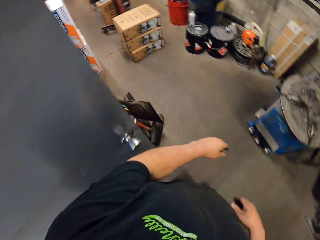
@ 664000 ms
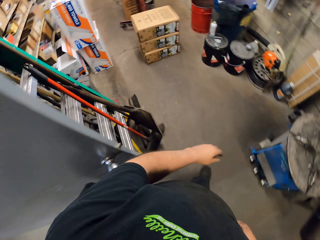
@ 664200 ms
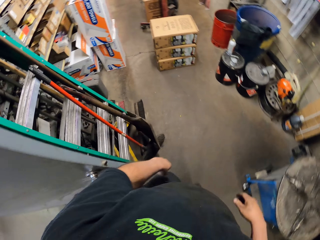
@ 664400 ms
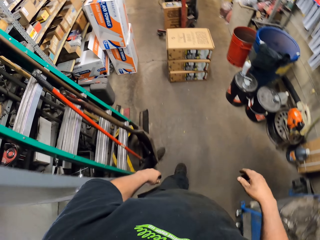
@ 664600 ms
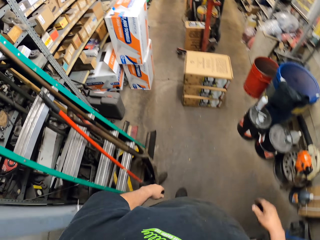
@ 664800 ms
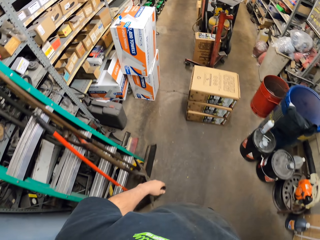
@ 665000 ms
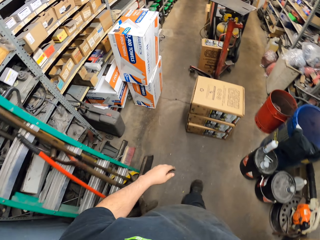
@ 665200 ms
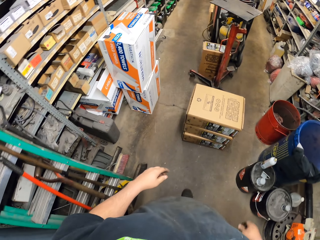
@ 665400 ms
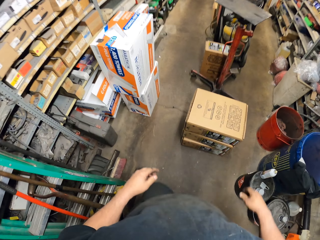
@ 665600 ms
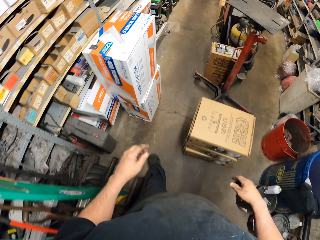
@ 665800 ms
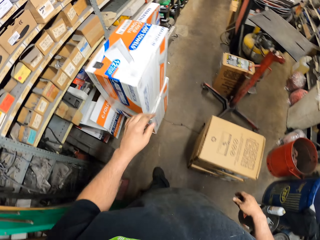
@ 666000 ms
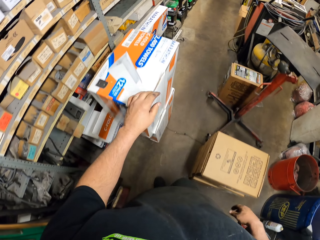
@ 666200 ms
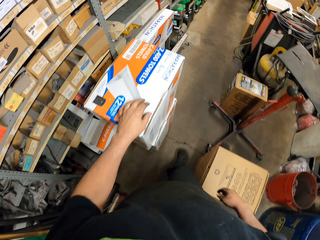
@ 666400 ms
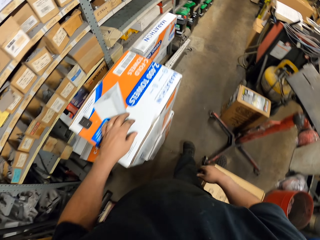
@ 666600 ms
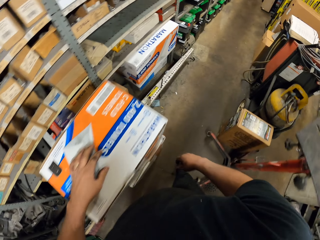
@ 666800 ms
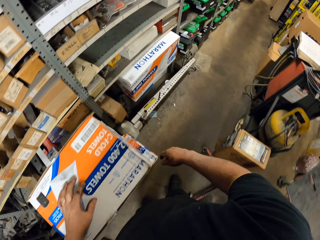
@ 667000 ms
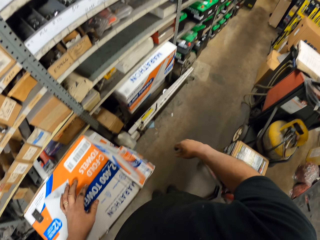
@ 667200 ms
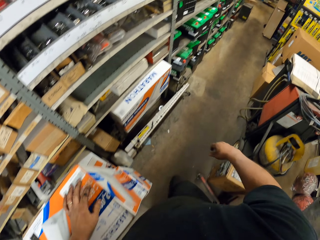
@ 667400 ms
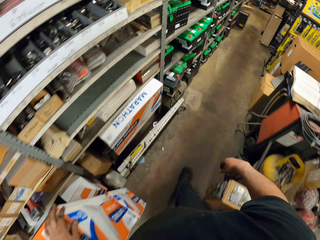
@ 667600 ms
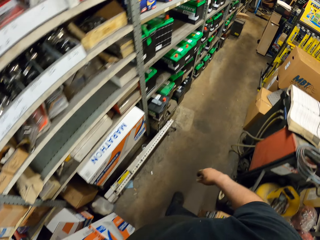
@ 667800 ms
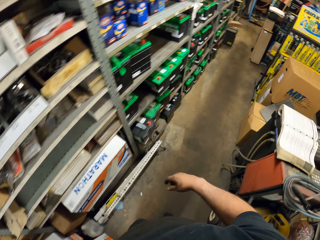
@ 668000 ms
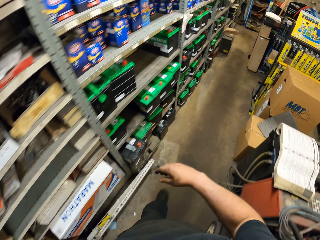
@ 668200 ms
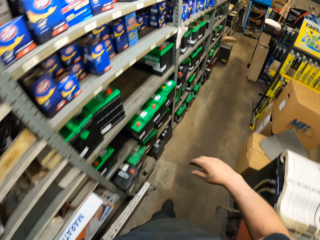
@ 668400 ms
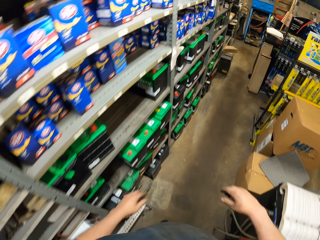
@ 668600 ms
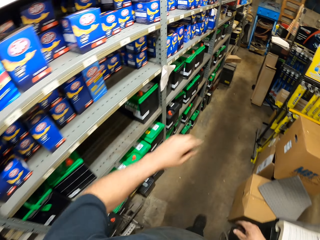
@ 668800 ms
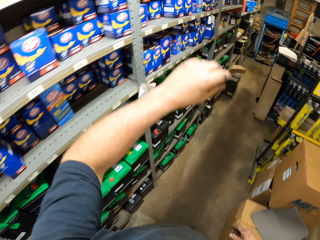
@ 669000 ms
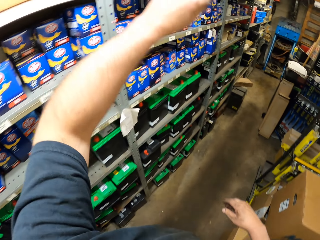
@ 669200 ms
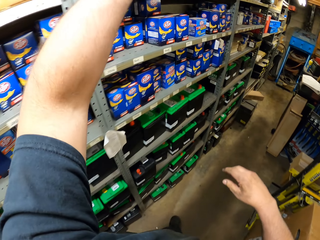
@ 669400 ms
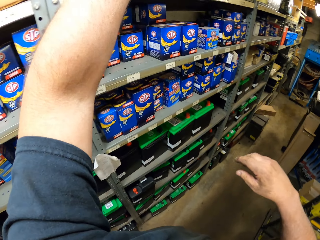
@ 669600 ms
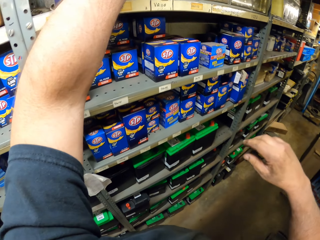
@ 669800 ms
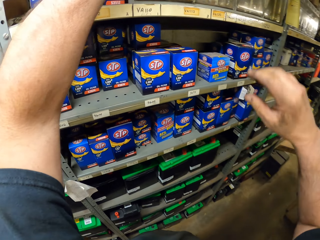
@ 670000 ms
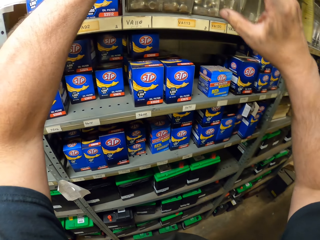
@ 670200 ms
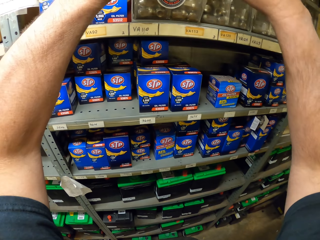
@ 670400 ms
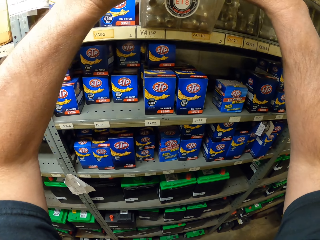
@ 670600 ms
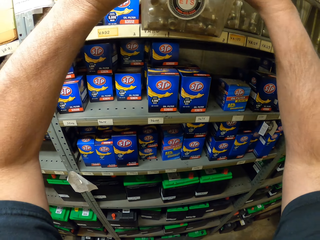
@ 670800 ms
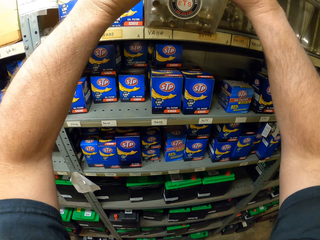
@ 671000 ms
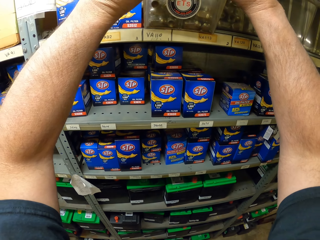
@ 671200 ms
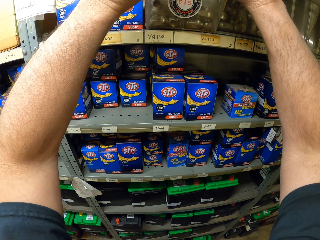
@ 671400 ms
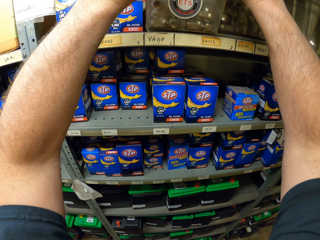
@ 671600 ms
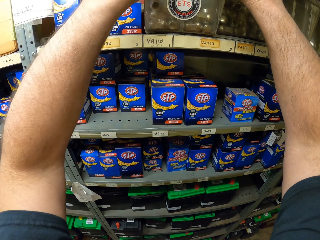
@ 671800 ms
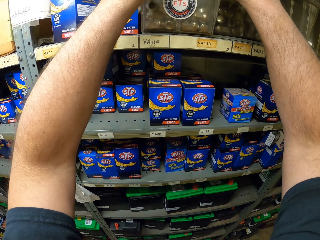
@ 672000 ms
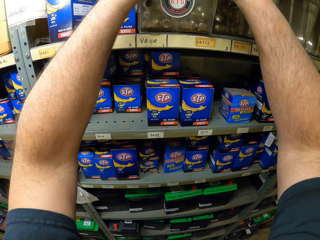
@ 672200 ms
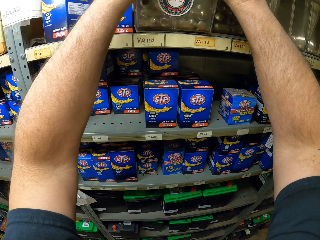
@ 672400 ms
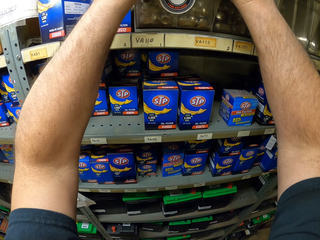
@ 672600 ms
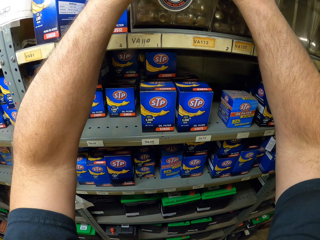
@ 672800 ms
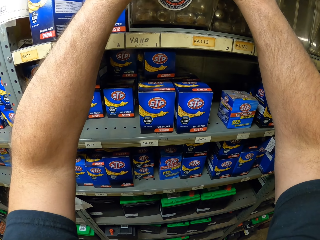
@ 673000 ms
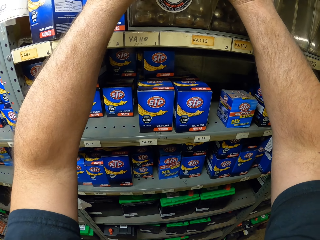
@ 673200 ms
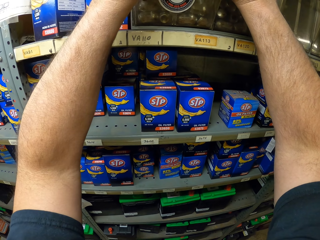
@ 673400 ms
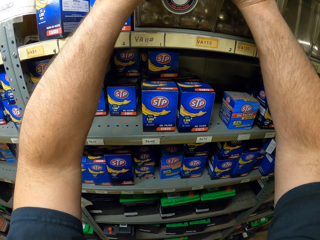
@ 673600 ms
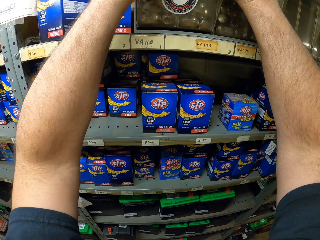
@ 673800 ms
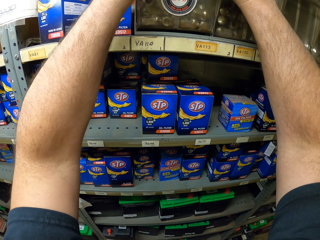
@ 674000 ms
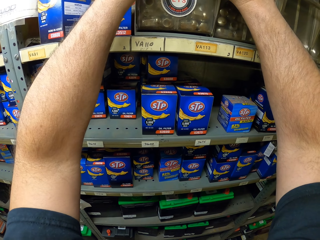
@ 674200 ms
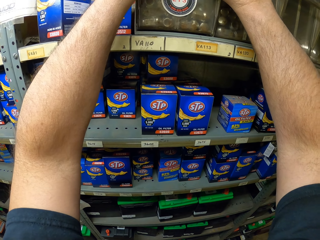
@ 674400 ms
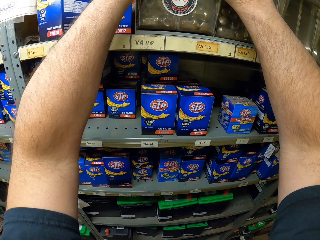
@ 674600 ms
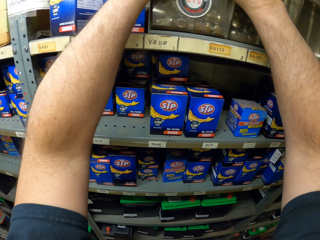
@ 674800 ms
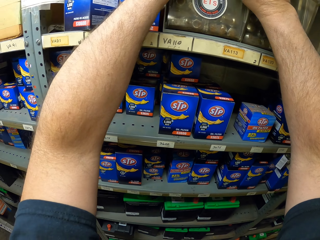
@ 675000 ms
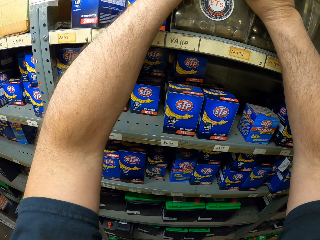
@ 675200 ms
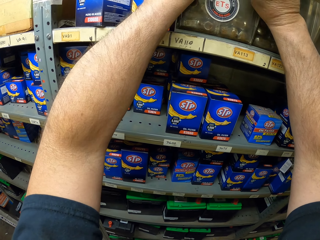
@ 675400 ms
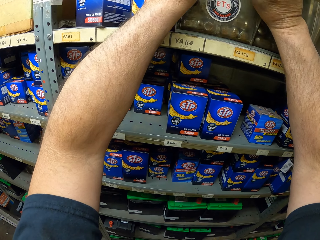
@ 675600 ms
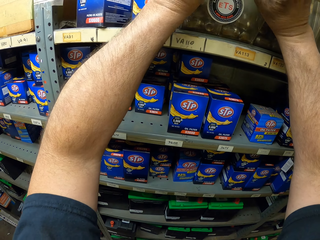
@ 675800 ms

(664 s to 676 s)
The camera wearer holds a carton. They move around the room. They touch a tool box. They pick bolts from the box.

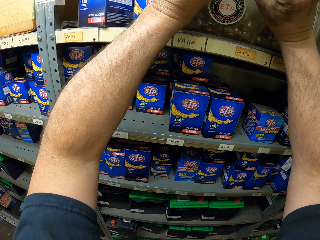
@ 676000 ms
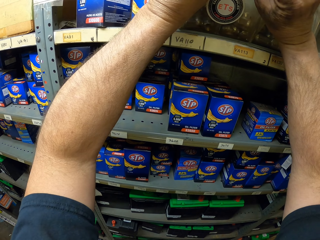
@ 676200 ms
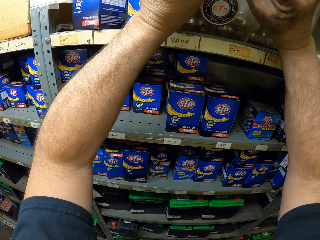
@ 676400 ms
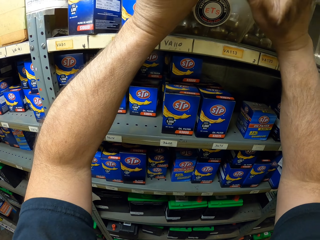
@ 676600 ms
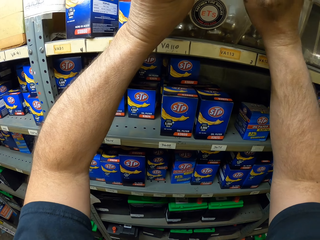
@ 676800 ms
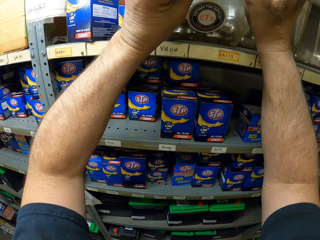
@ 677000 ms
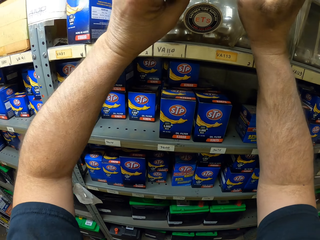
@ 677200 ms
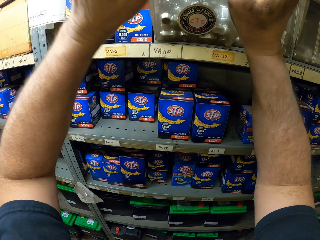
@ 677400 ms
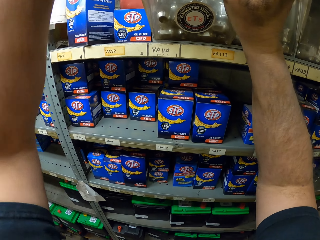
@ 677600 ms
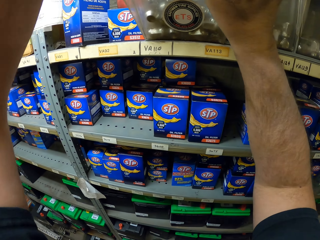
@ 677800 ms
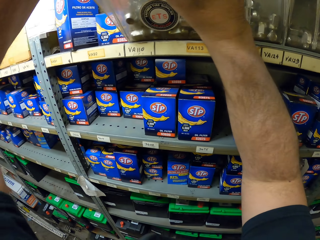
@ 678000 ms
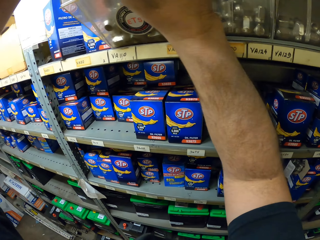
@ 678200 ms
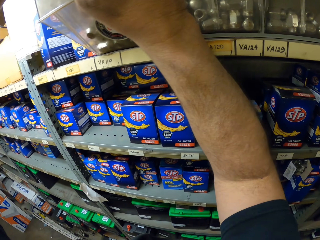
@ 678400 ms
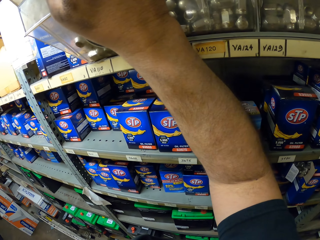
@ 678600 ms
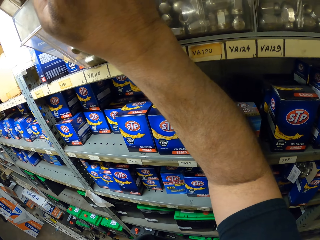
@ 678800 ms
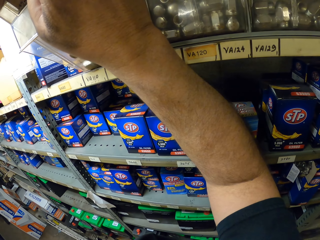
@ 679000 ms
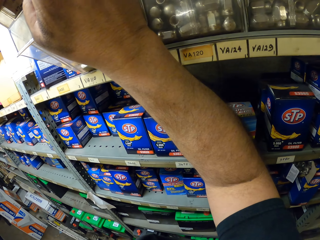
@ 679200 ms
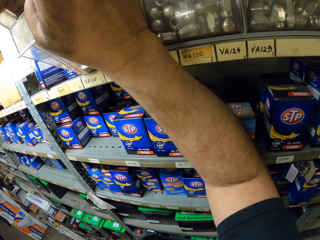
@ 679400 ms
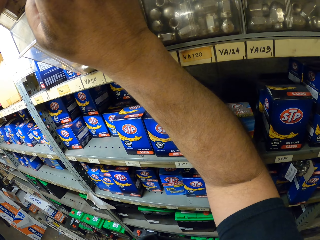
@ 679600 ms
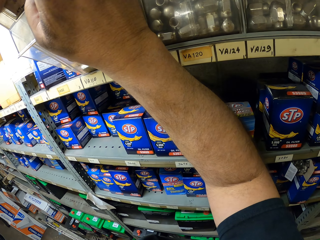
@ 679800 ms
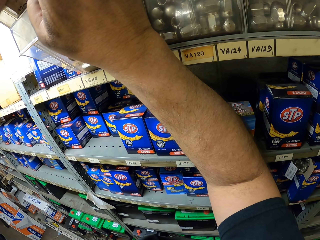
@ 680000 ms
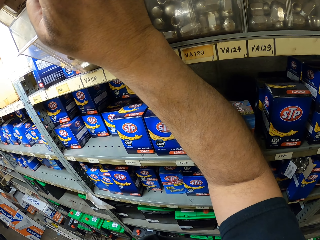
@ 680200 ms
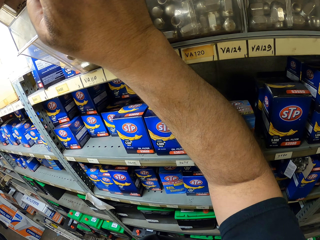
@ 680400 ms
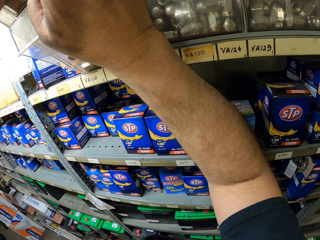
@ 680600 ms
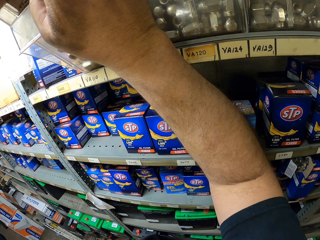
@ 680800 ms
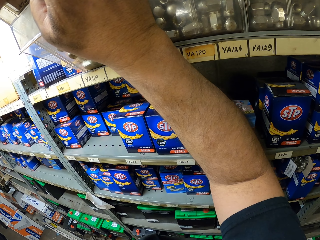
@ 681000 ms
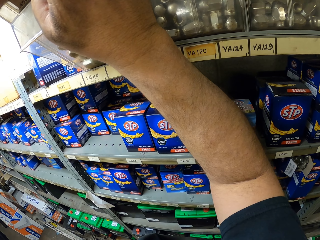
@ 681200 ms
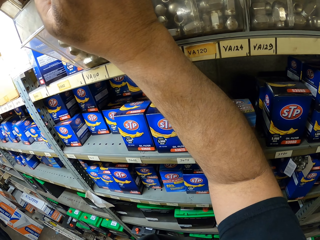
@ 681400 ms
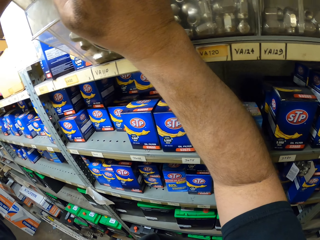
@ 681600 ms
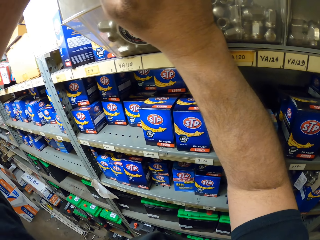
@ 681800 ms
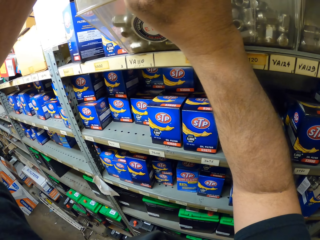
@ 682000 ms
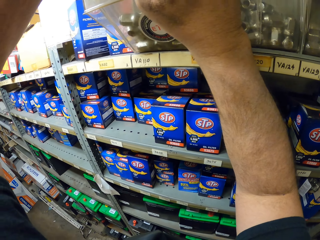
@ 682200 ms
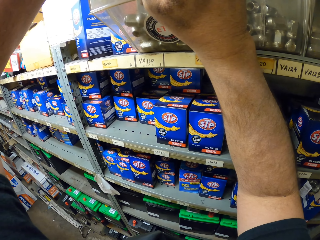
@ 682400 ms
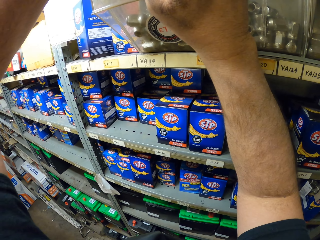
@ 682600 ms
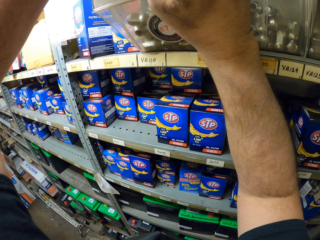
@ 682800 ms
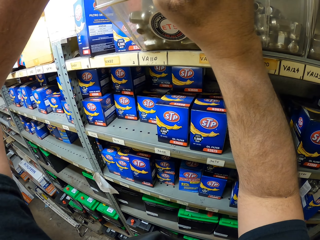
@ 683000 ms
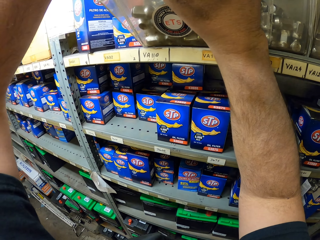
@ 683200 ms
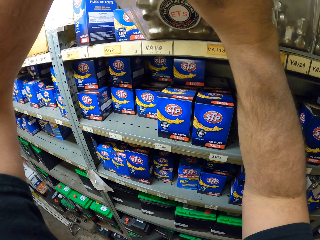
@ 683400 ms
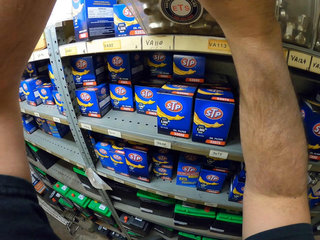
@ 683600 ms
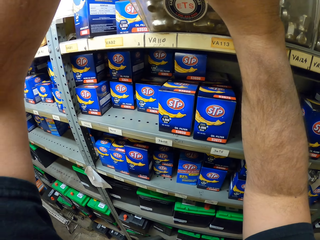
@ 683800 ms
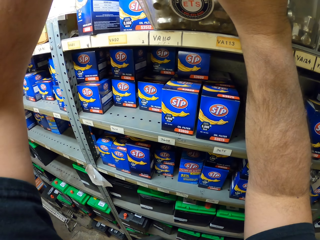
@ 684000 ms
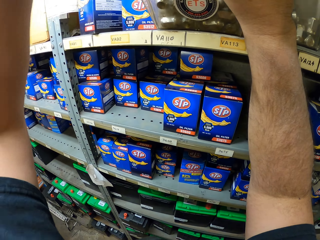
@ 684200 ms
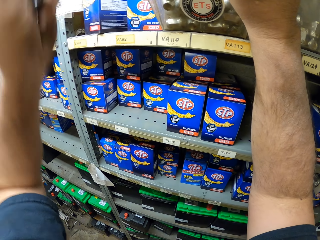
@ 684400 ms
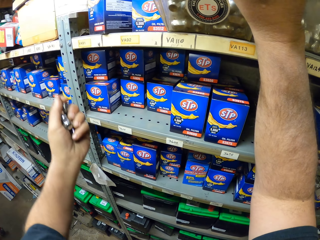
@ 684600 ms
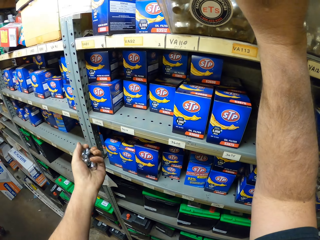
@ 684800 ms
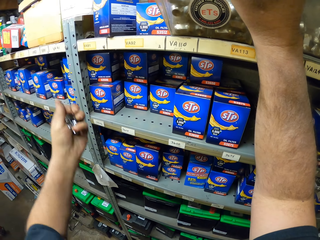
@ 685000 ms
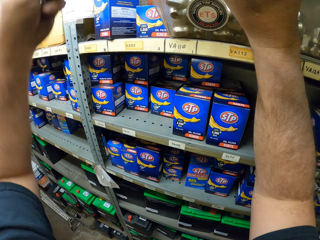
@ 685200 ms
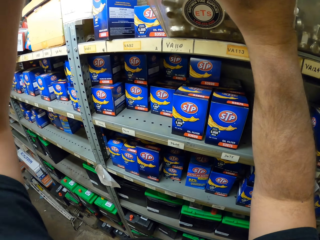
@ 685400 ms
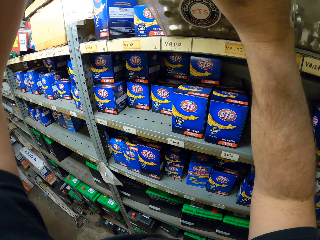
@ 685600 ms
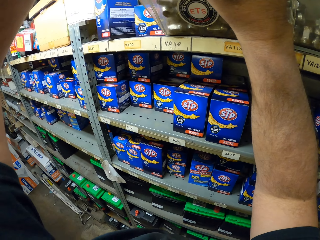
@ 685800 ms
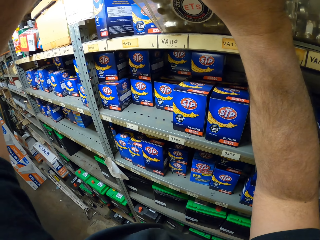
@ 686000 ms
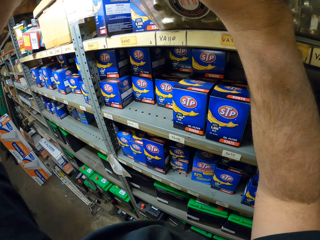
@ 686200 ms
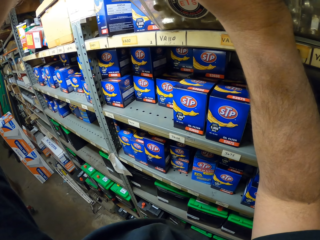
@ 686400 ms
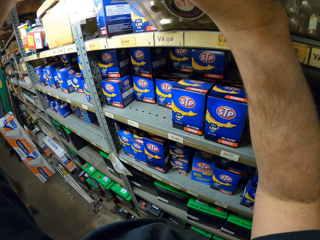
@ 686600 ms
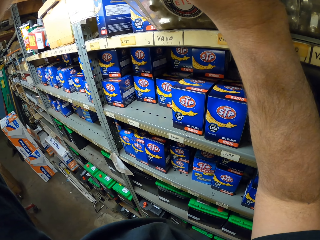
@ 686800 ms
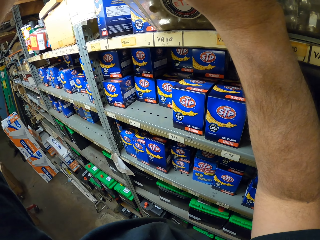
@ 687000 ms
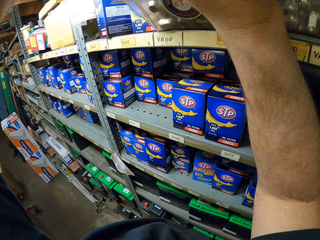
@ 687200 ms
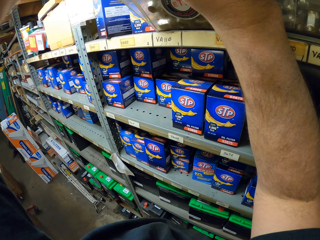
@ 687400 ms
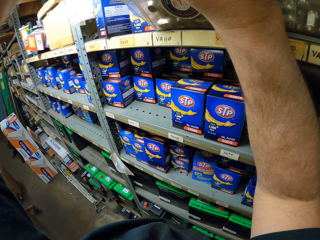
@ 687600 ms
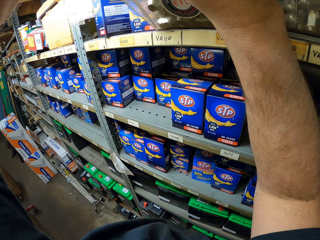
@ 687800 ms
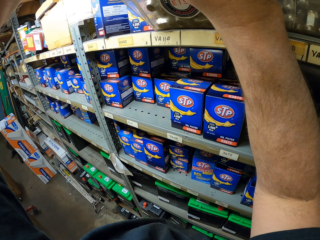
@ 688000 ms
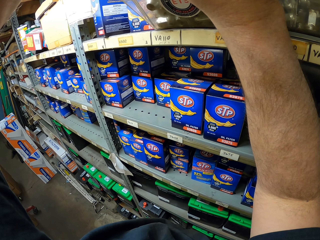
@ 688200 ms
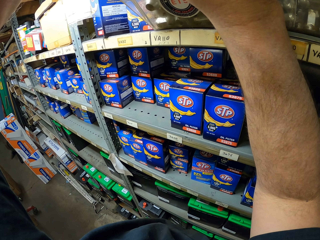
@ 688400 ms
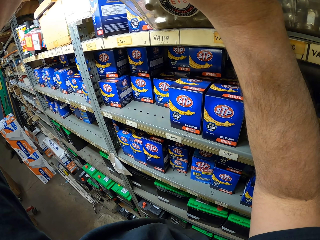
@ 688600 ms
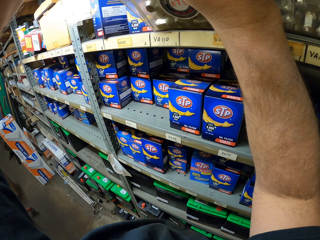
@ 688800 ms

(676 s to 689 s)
The camera wearer holds bolts with his hands. He does something with his hands.
